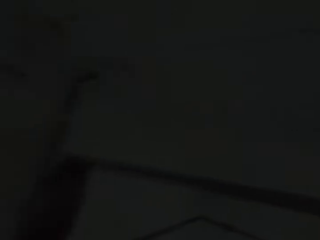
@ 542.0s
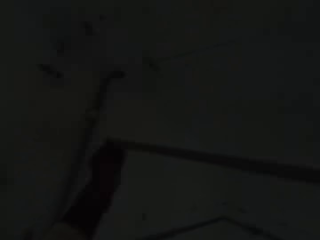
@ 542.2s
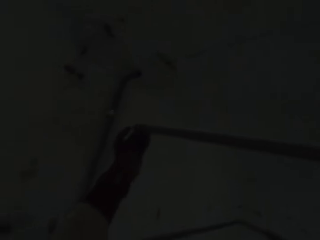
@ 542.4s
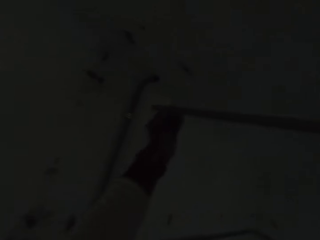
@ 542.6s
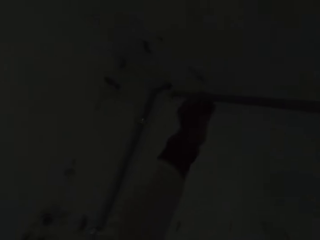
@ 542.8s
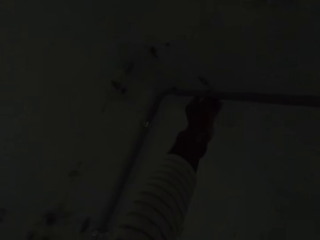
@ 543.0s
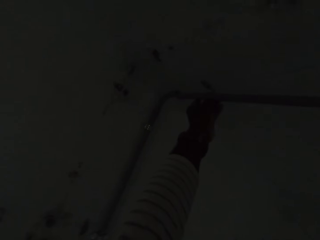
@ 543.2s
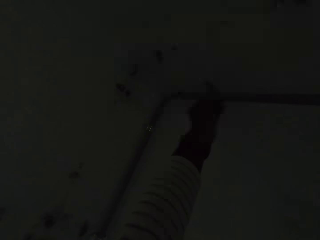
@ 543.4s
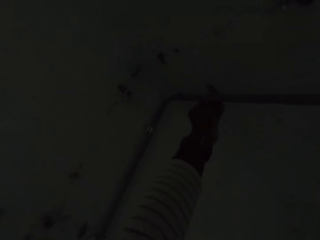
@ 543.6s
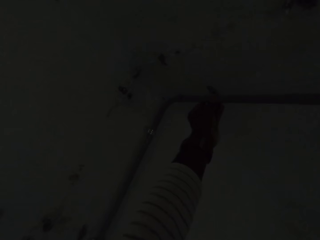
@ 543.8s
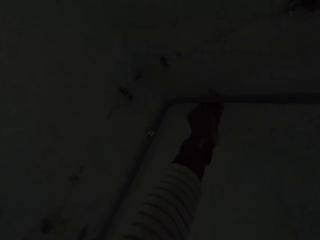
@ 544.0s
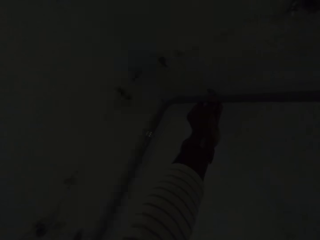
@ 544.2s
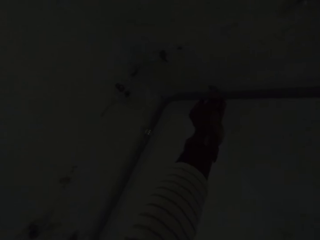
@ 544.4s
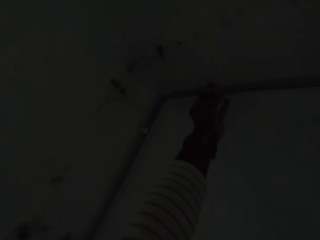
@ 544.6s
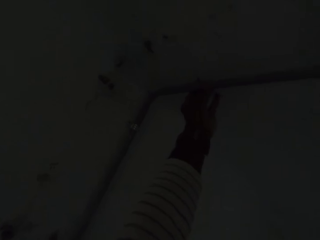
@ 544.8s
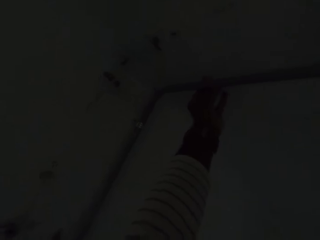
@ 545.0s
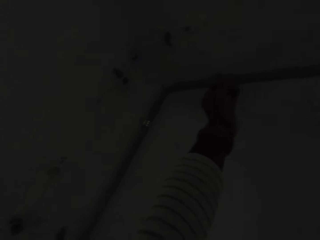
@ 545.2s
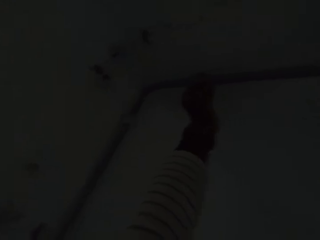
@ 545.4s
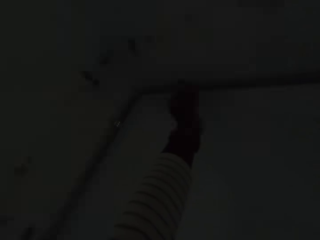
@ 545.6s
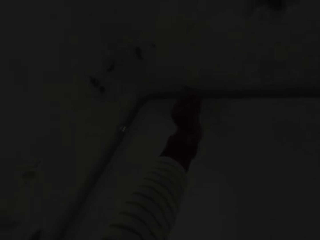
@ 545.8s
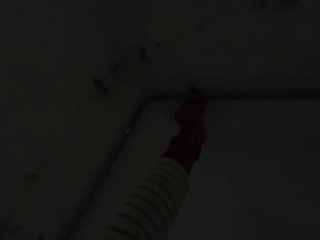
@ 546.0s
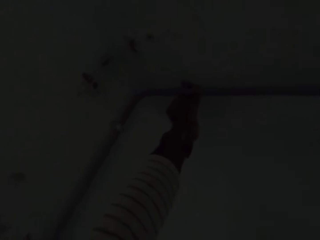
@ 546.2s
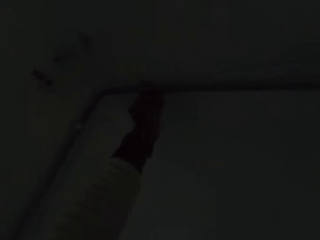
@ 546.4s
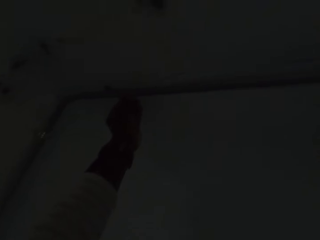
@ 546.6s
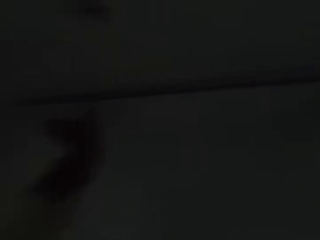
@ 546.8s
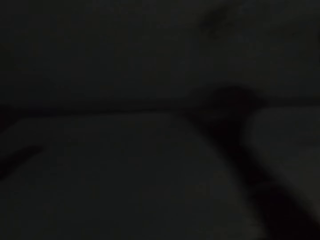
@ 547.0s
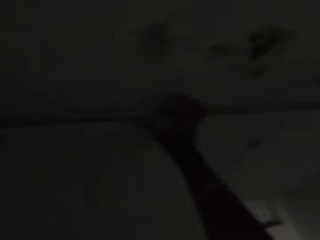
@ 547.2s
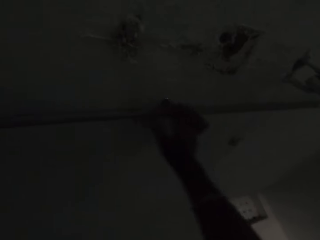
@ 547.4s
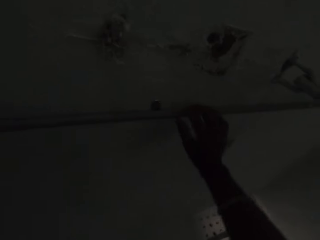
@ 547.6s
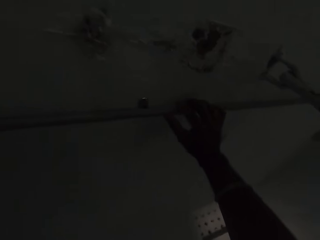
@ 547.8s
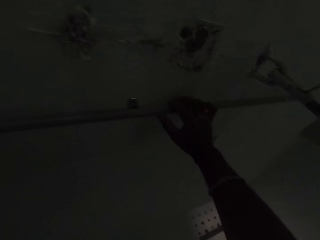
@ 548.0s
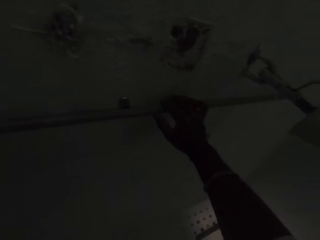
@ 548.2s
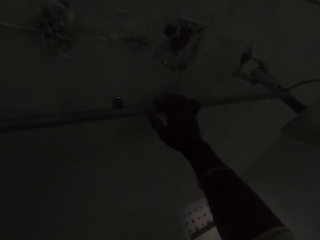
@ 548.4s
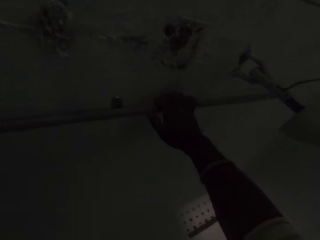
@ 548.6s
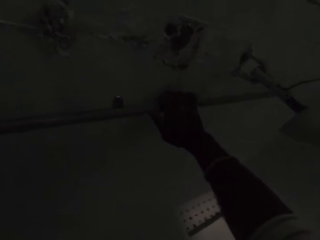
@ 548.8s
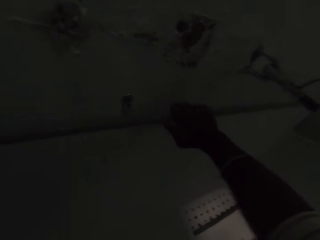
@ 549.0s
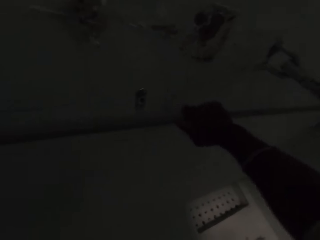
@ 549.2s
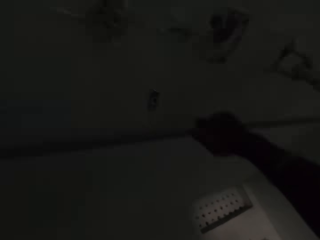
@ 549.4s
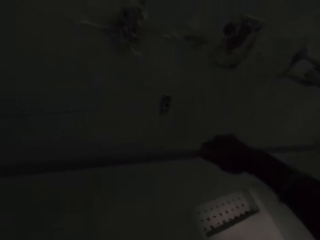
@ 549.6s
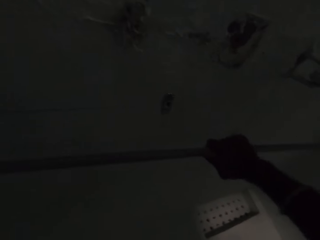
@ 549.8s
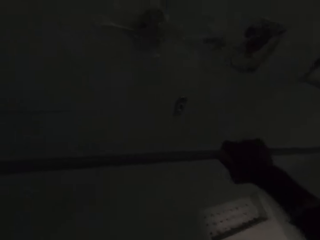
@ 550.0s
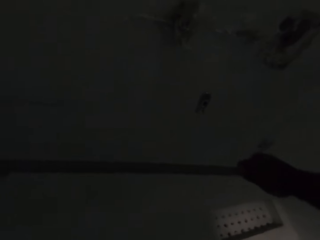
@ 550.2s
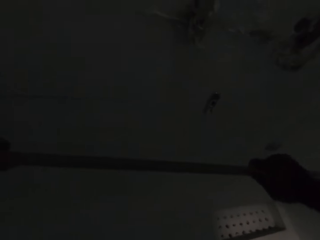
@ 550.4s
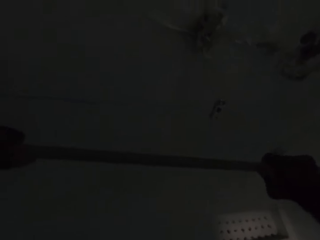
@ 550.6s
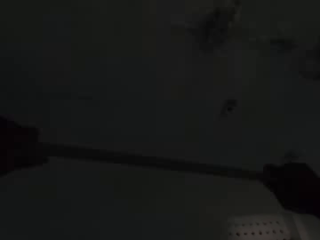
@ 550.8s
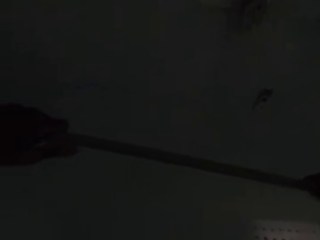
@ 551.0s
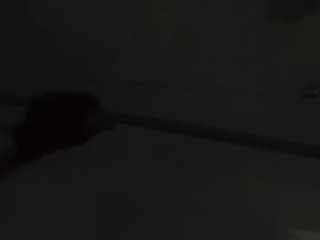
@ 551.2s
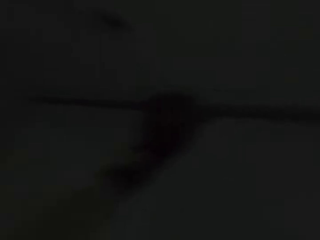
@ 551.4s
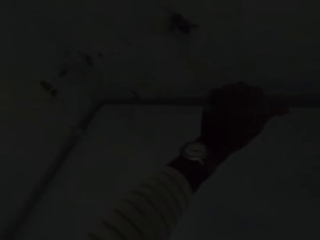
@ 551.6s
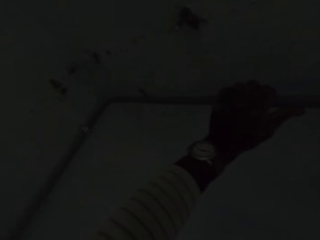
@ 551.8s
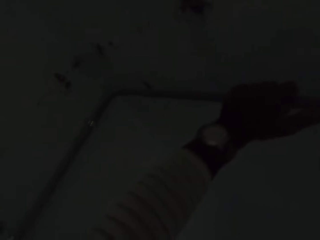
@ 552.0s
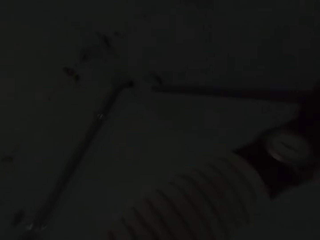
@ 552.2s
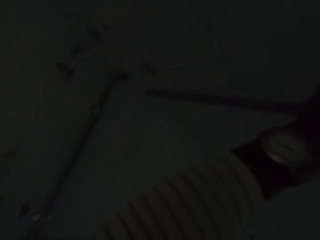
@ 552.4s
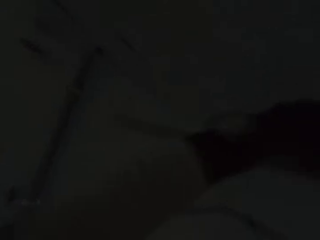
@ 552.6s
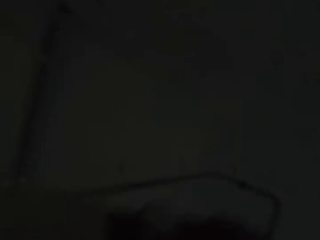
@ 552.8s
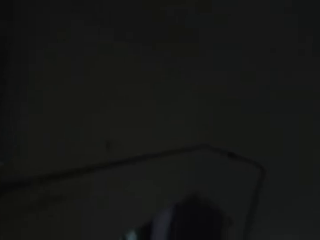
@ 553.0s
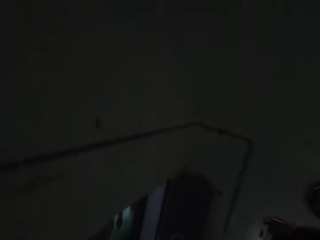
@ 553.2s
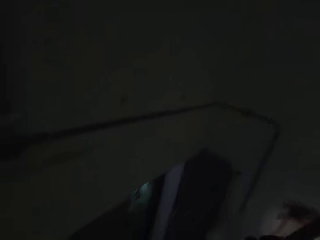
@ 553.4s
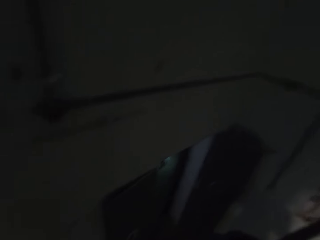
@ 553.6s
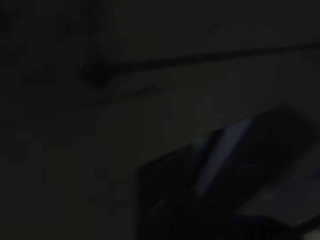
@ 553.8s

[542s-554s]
The camera wearer holds the conduit pipe with his hands. He fits the conduit pipe in his hands into the conduit pipe on the wall. He pulls out the conduit pipe in his hands from the conduit pipe on the wall.

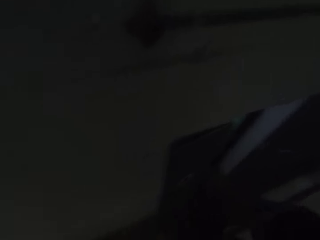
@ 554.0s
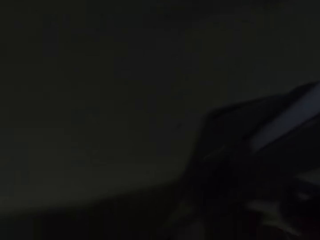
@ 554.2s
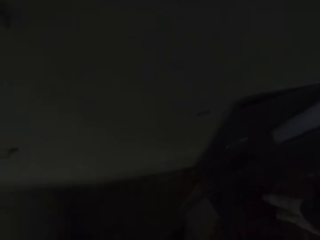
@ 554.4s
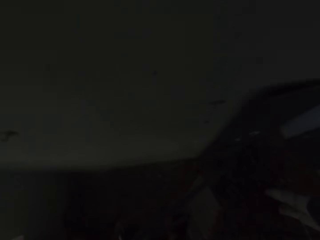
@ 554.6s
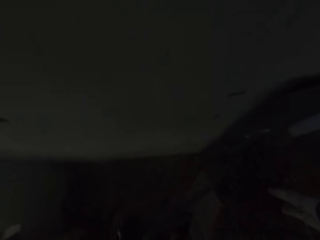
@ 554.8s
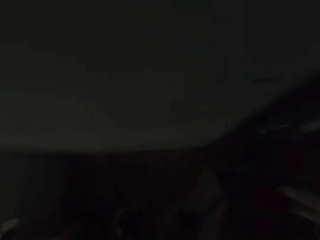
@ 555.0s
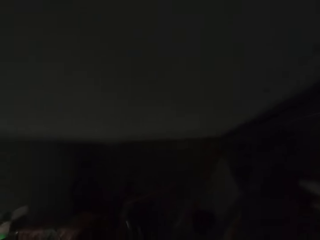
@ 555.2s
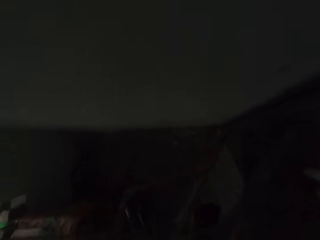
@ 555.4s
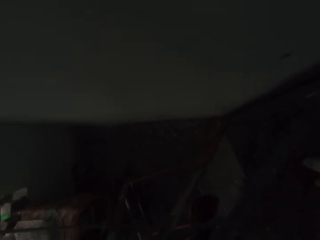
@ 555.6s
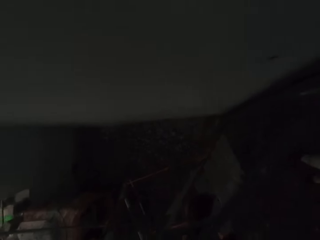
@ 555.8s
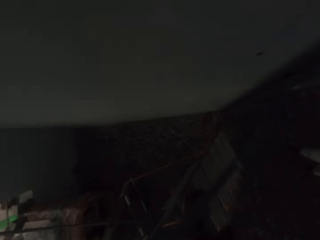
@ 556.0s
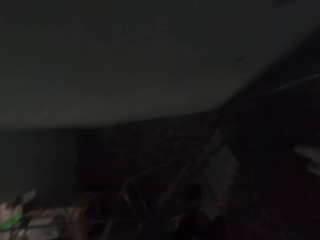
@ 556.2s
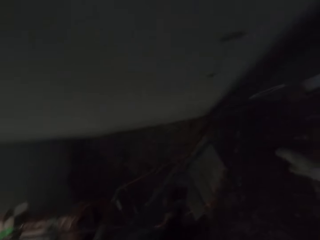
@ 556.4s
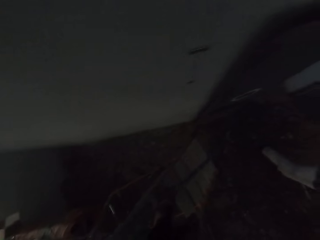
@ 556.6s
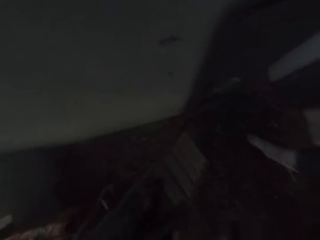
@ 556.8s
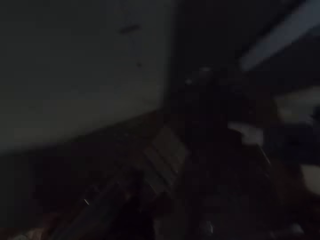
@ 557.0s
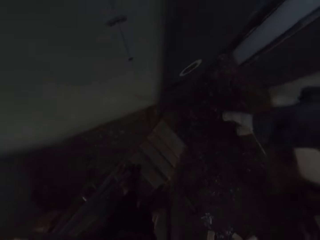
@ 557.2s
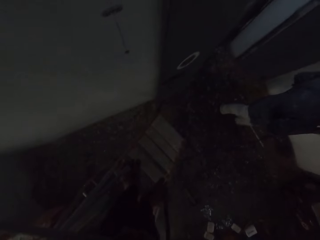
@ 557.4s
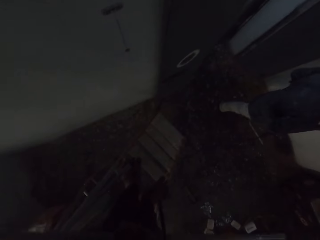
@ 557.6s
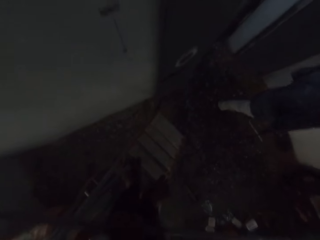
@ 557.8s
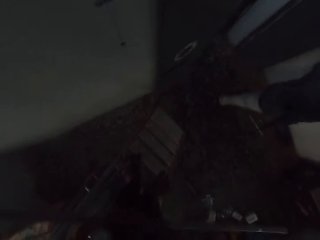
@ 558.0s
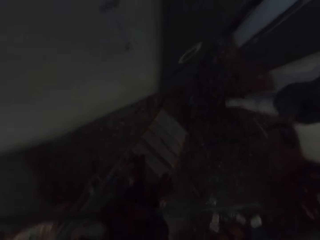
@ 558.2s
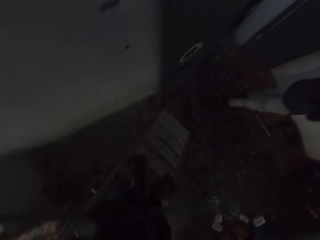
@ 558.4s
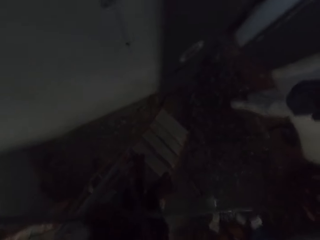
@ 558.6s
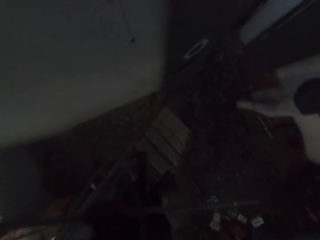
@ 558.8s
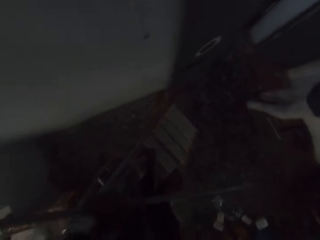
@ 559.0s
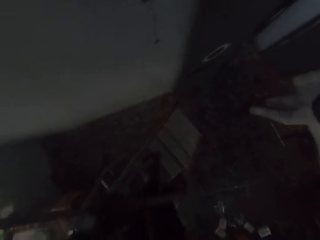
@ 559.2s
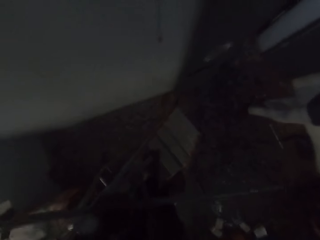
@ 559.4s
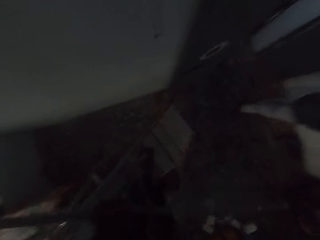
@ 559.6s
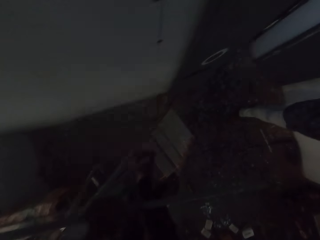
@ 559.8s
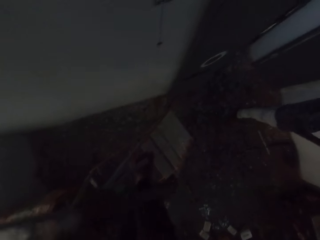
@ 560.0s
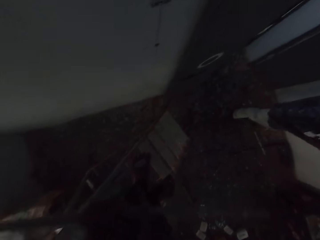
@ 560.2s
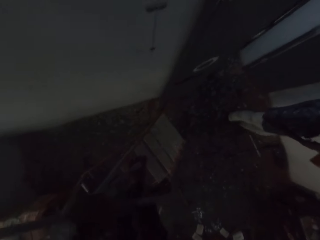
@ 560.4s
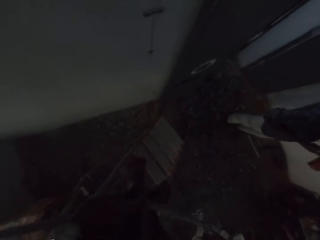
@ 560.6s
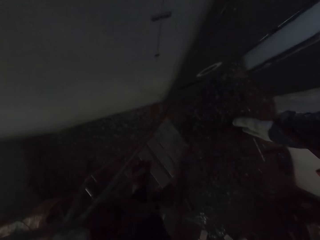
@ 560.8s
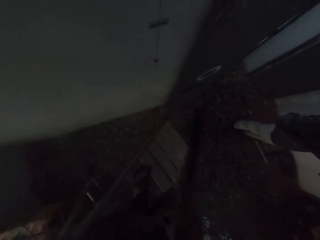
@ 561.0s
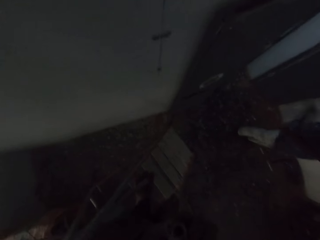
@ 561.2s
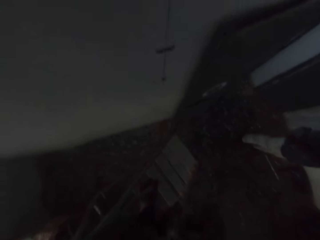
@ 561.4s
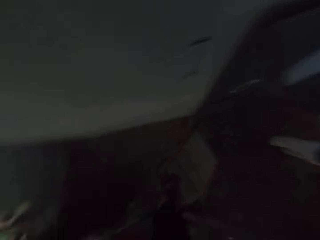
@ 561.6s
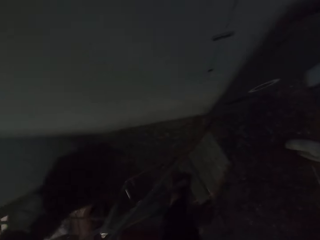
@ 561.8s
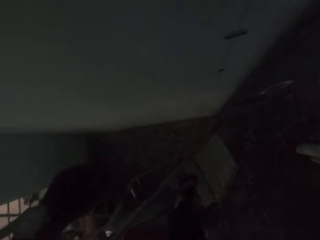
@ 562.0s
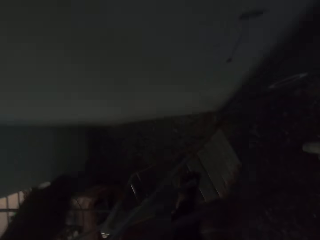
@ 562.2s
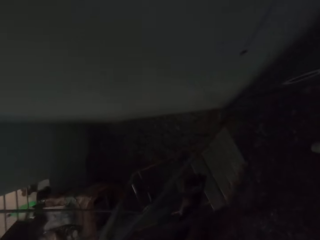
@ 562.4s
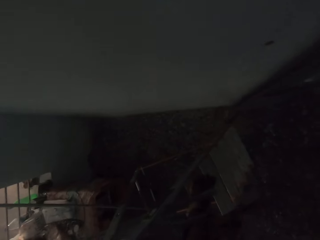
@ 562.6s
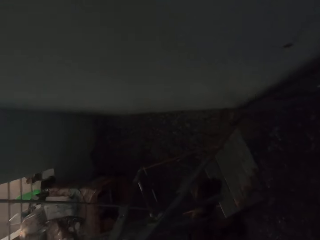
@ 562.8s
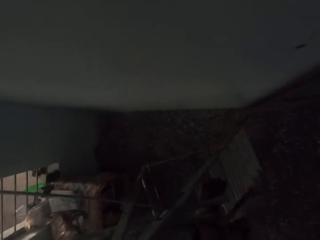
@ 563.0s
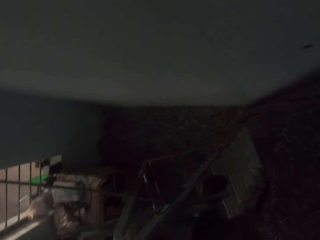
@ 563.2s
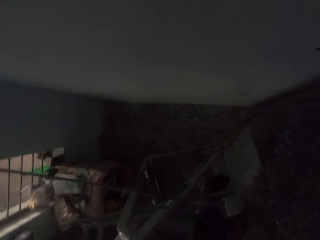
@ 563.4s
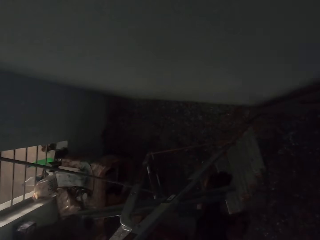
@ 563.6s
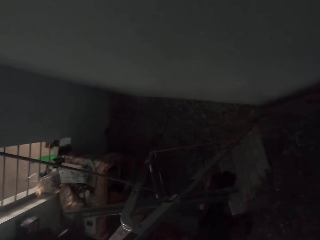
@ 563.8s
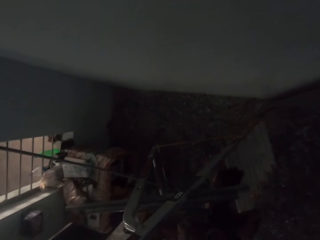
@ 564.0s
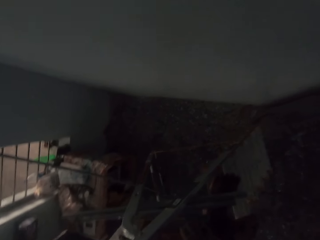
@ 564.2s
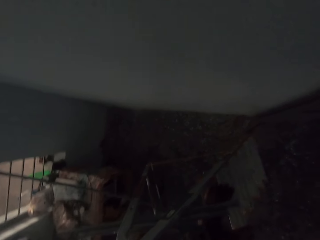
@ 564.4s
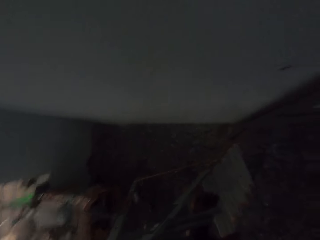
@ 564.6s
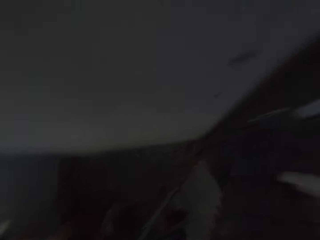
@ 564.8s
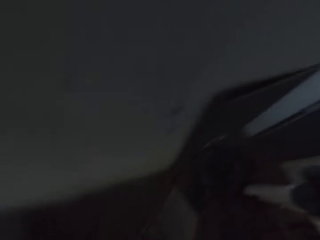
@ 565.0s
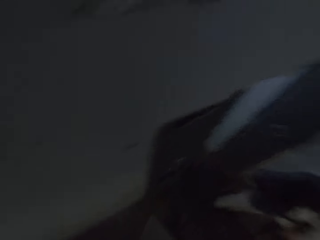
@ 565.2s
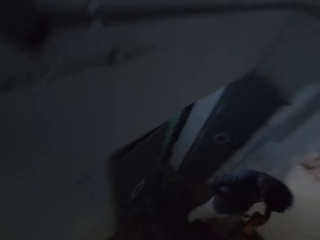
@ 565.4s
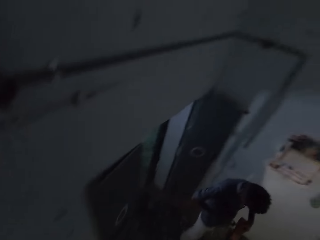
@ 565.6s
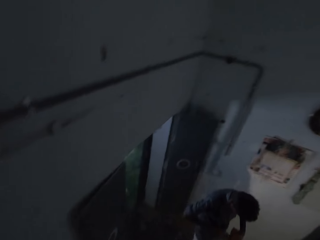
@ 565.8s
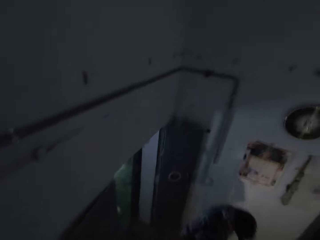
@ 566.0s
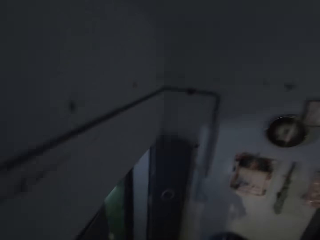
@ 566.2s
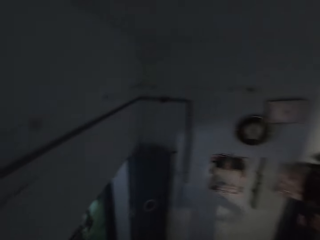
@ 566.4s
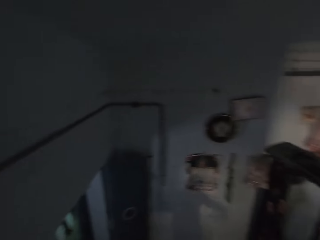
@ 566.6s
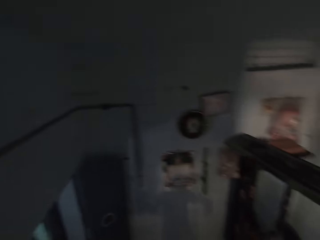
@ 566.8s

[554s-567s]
The camera wearer picks up a saw from a scaffold with his right hand. He cuts the plastic conduit in his left hand with the saw in his right hand. He picks a piece of plastic conduit from the plastic conduit in his left hand with his right hand. He places the piece of plastic conduit on the scaffold with his right hand. He places the saw on the scaffold with his right hand. A man talks to the camera wearer. The man examines a box in his left hand with a pair of pliers in his right.
